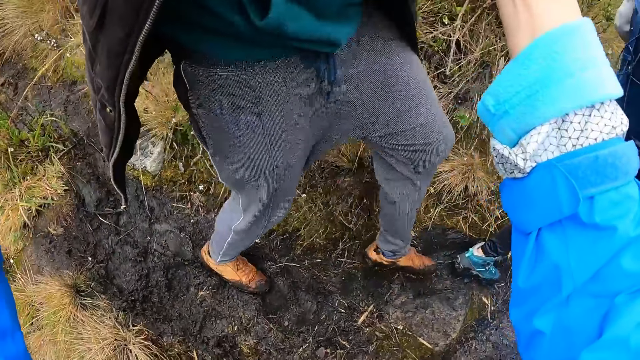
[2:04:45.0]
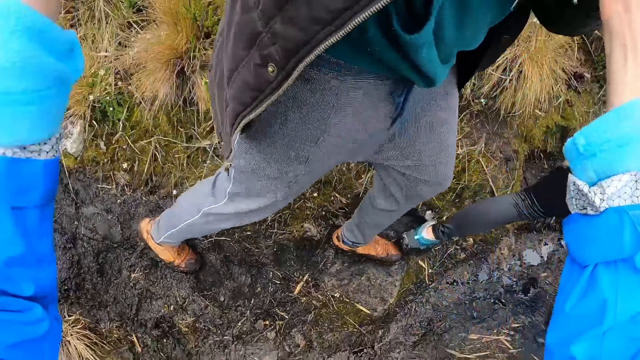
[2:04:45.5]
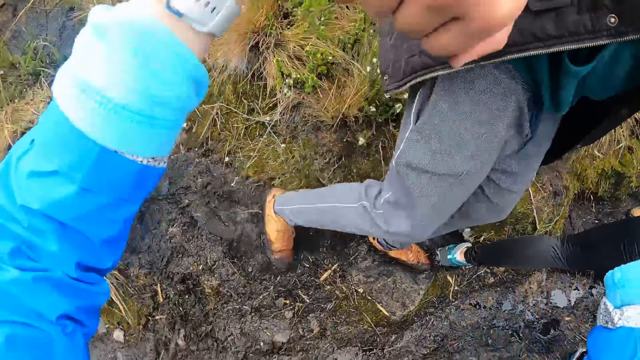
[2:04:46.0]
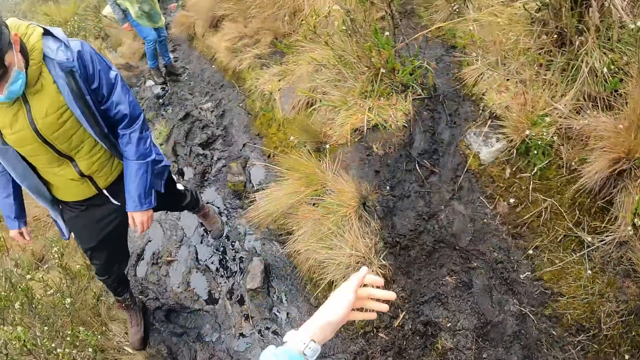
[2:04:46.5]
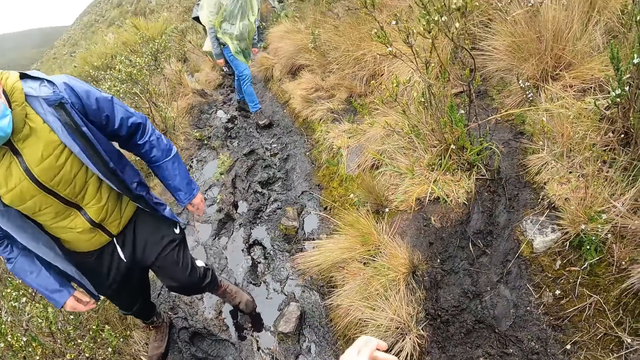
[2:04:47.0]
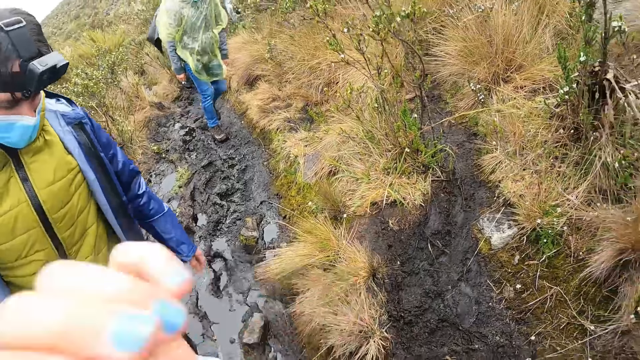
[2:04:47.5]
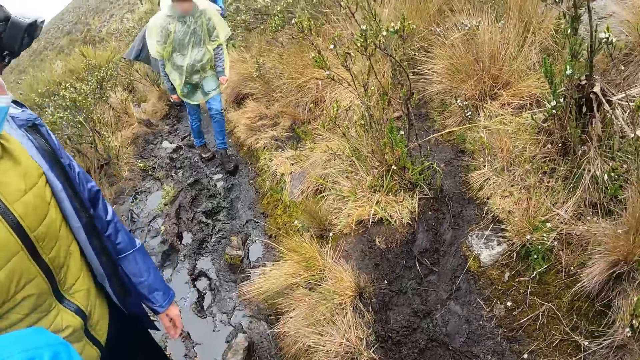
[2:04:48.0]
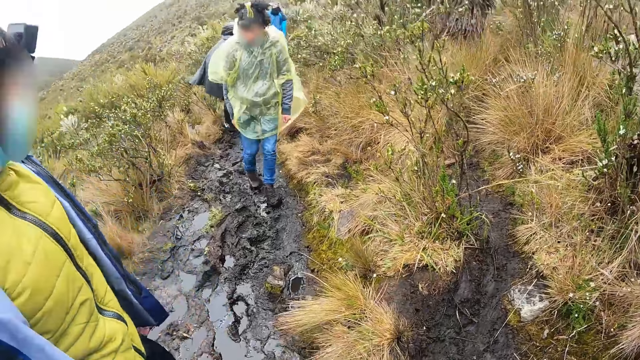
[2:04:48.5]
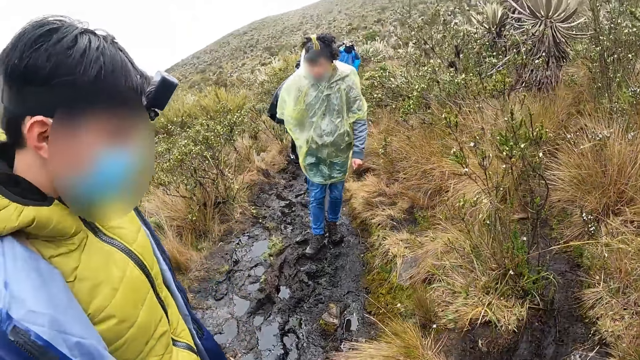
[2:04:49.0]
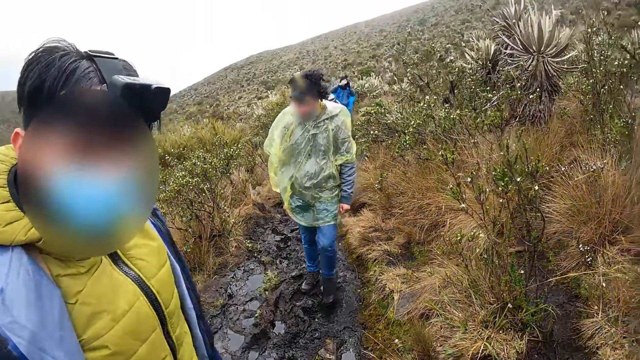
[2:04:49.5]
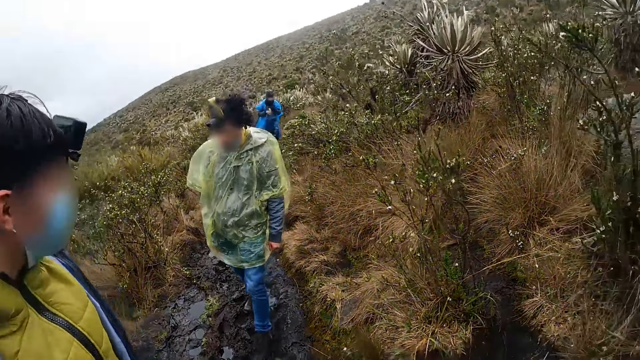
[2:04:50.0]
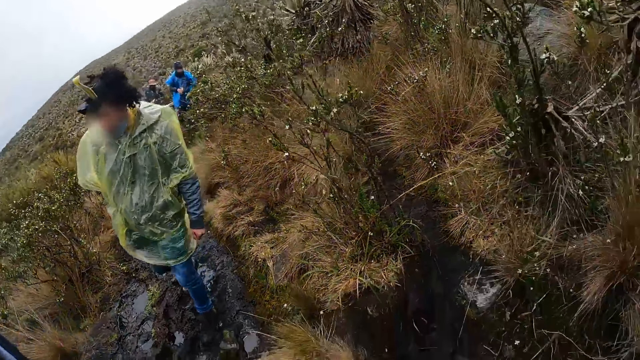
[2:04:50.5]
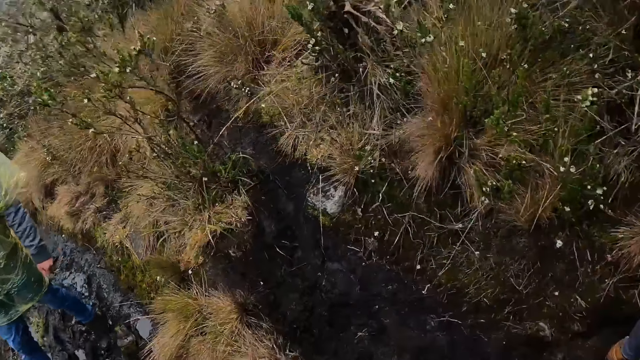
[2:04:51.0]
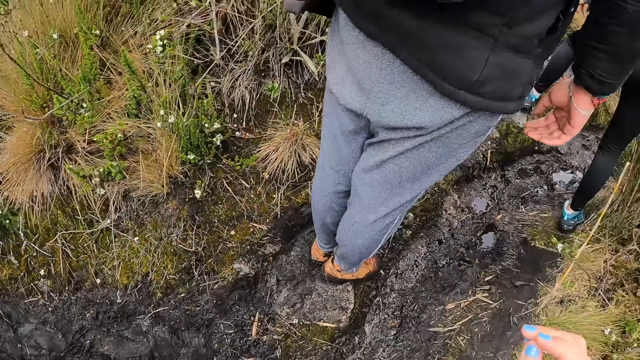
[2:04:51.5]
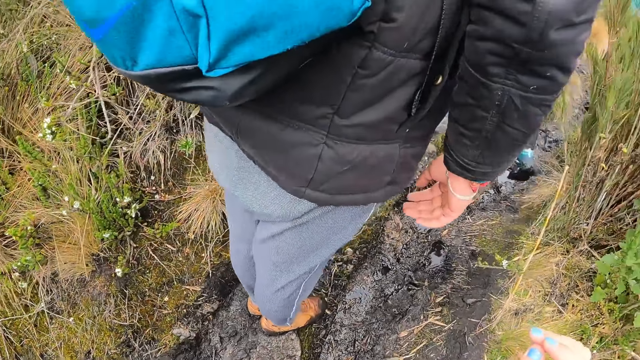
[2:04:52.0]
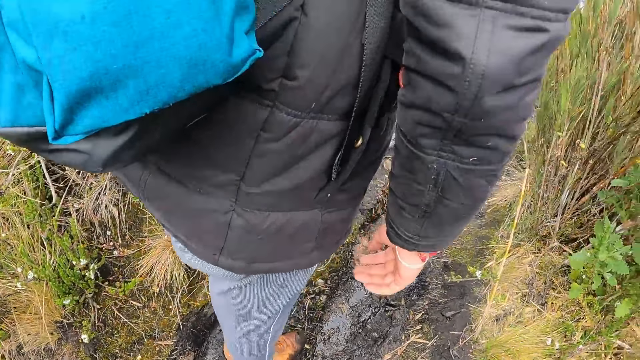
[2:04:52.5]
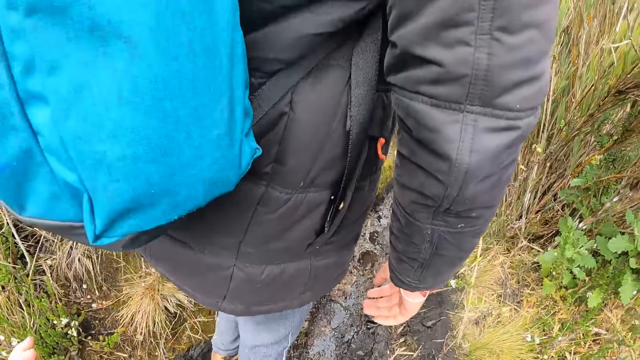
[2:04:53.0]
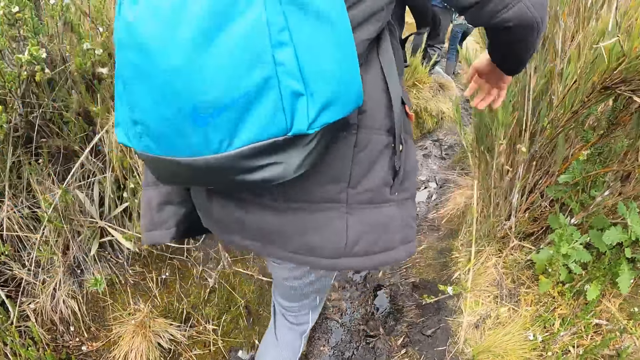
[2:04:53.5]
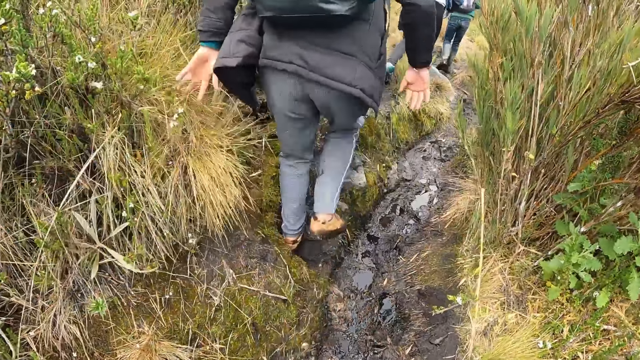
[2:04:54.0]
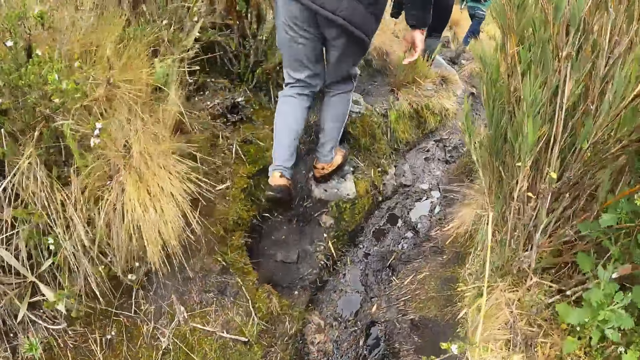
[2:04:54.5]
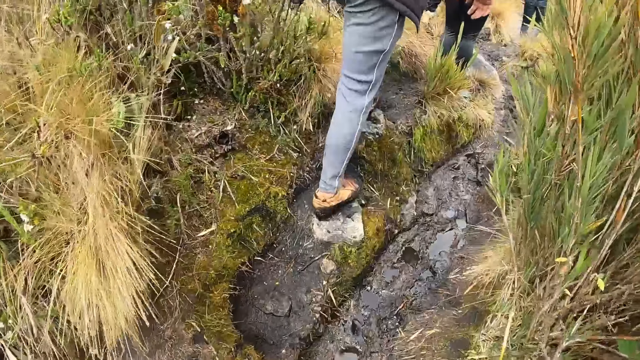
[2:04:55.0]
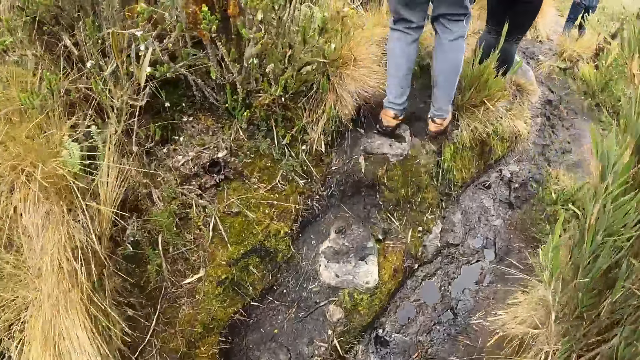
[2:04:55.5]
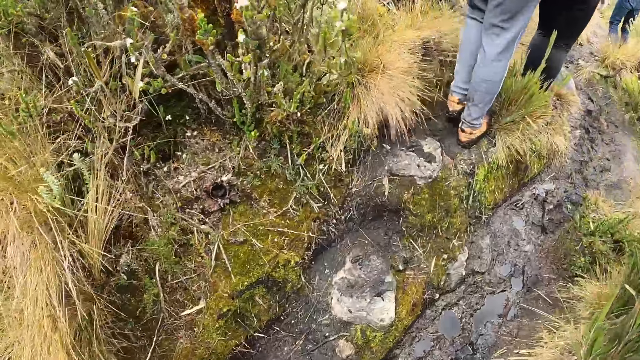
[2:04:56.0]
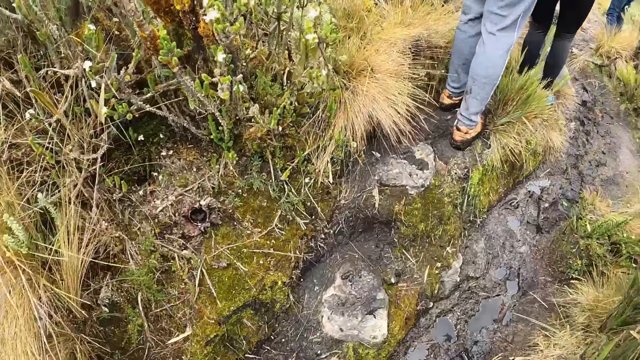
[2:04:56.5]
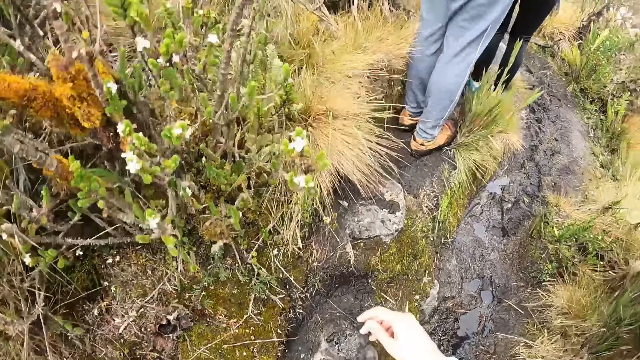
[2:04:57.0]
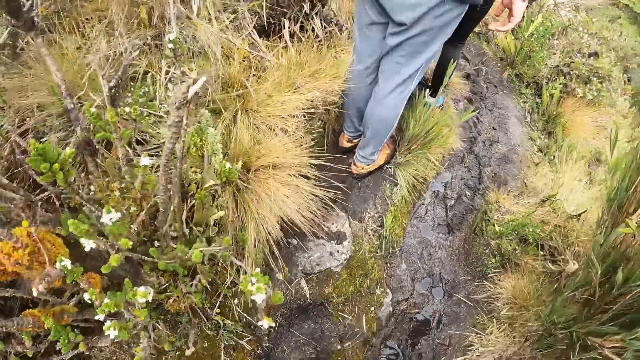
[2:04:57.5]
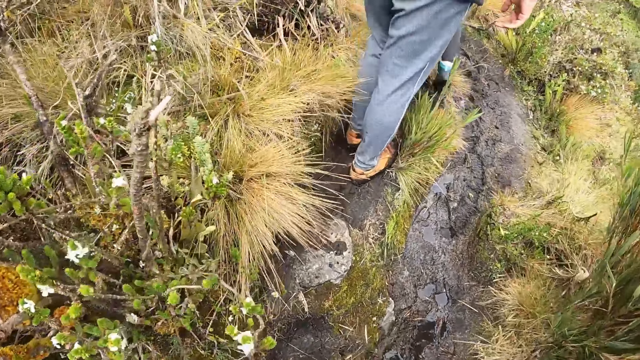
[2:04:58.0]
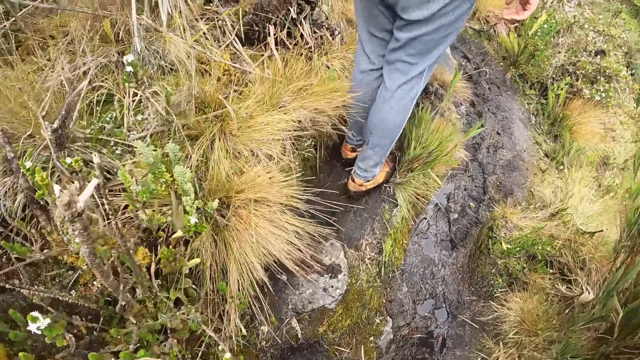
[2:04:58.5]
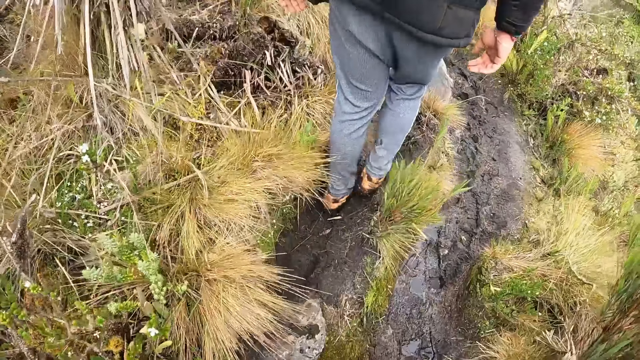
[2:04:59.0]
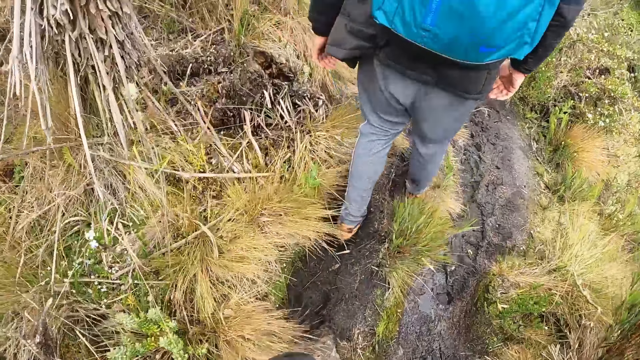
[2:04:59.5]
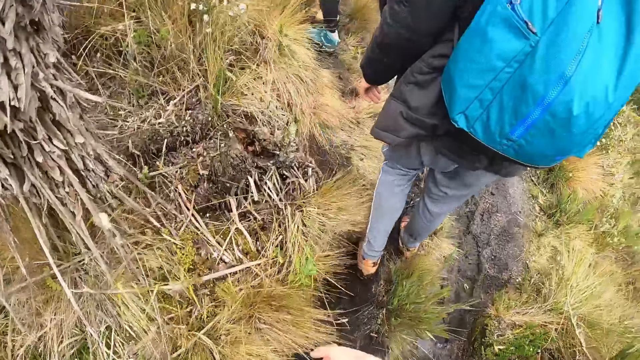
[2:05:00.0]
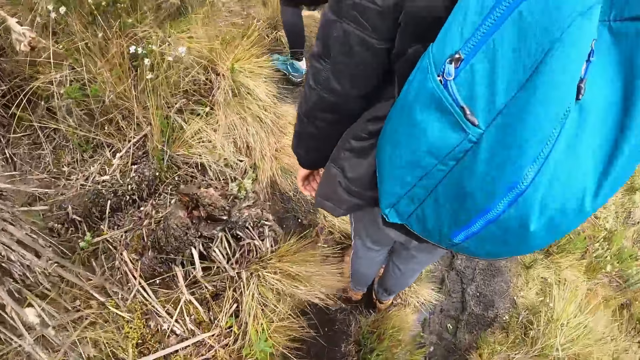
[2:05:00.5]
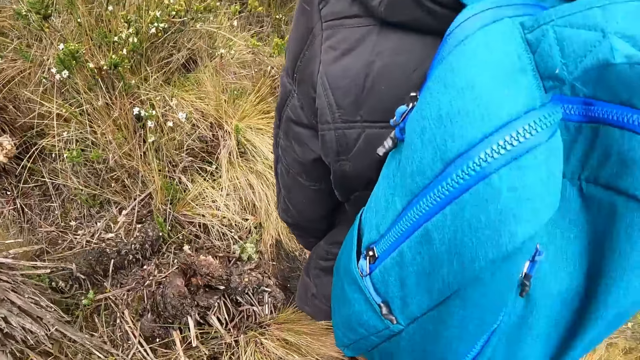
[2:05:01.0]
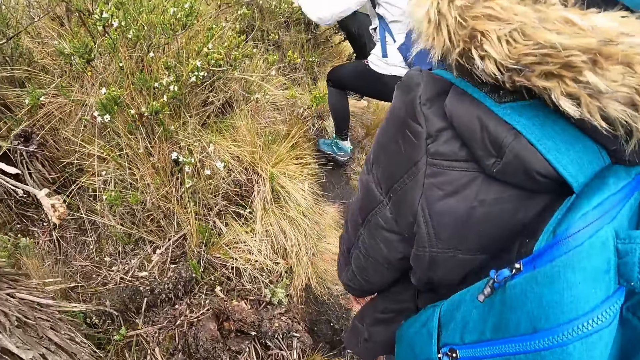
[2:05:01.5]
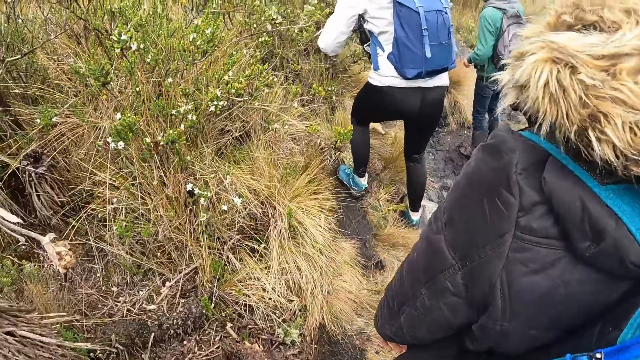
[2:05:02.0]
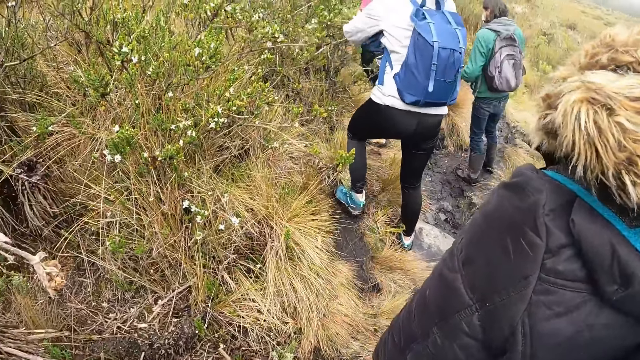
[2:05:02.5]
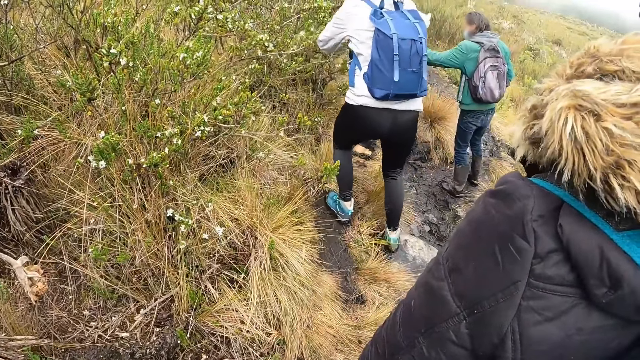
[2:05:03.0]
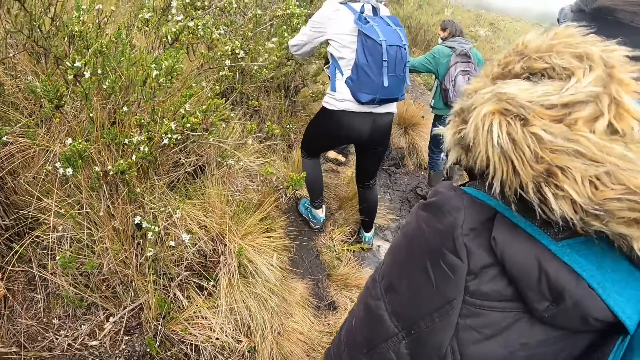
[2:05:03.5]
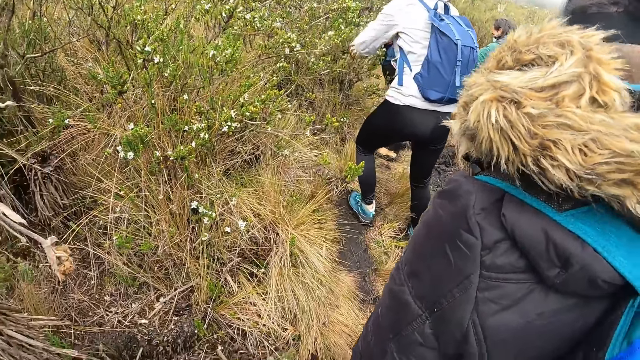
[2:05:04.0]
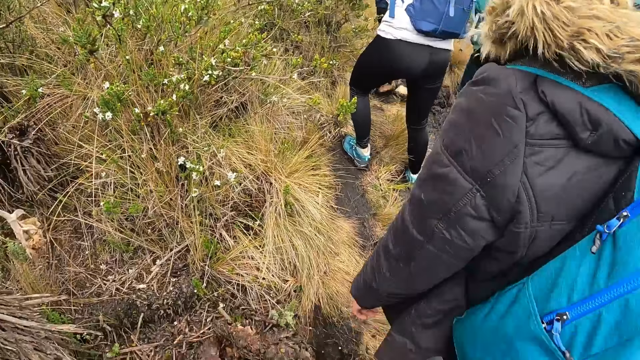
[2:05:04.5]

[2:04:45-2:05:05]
The camera wearer walks on the path.
